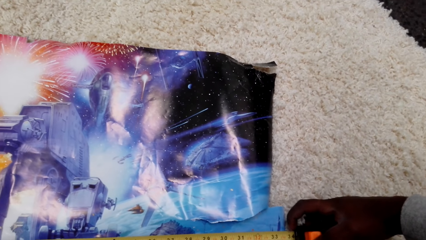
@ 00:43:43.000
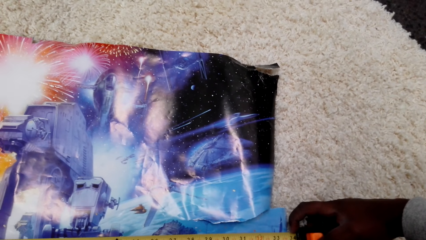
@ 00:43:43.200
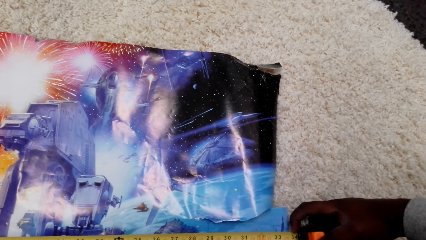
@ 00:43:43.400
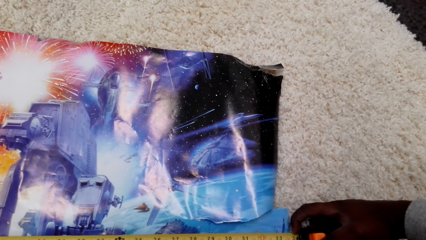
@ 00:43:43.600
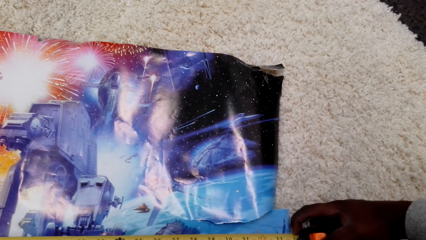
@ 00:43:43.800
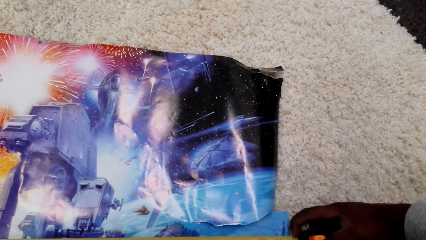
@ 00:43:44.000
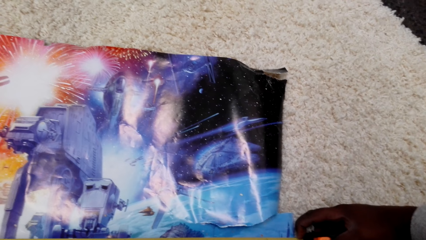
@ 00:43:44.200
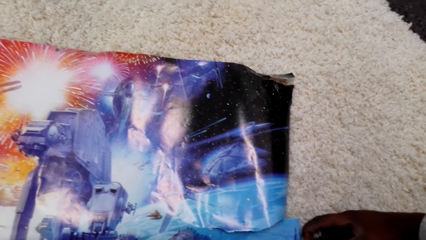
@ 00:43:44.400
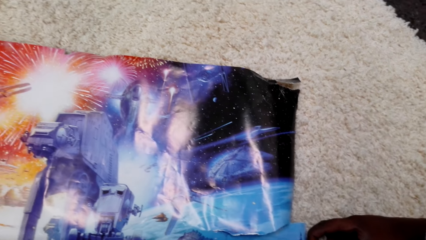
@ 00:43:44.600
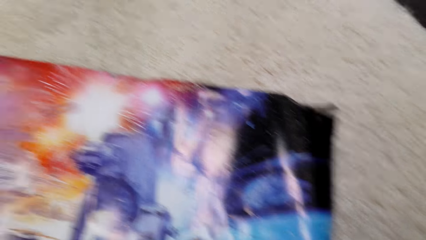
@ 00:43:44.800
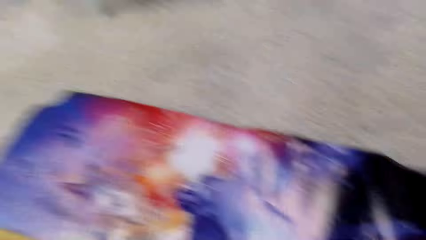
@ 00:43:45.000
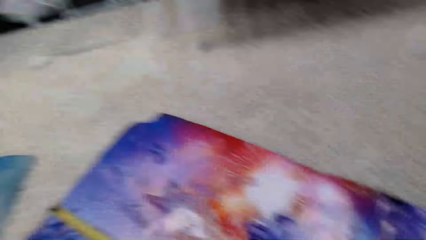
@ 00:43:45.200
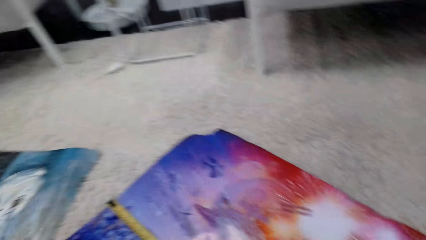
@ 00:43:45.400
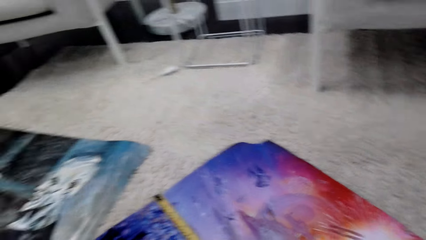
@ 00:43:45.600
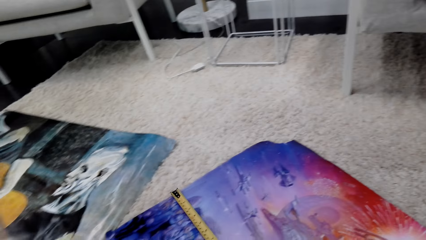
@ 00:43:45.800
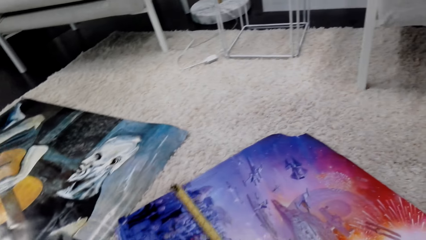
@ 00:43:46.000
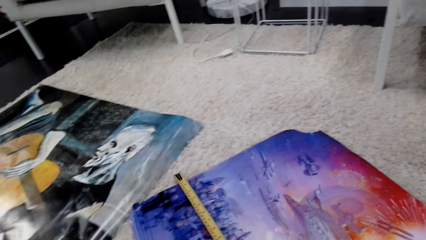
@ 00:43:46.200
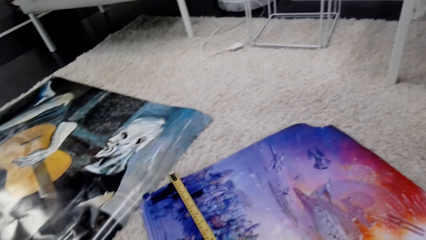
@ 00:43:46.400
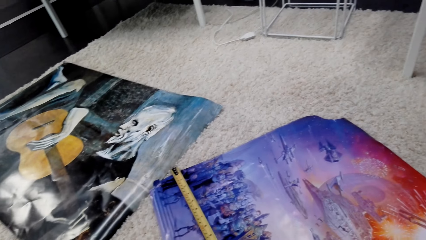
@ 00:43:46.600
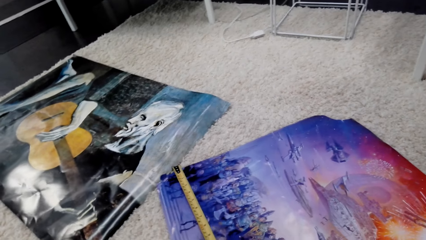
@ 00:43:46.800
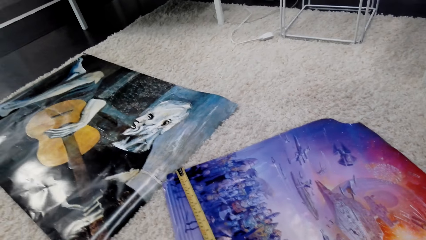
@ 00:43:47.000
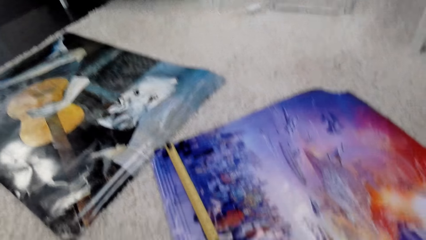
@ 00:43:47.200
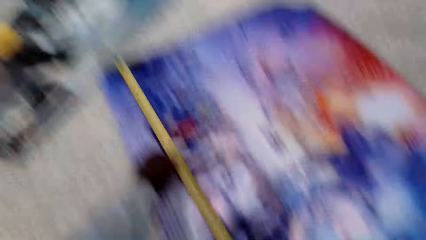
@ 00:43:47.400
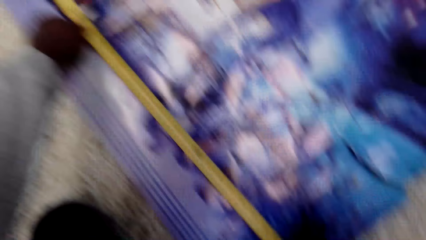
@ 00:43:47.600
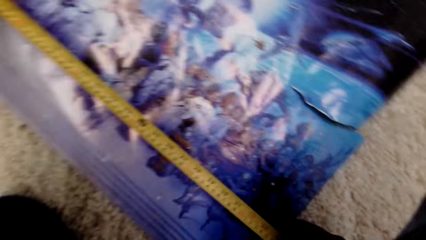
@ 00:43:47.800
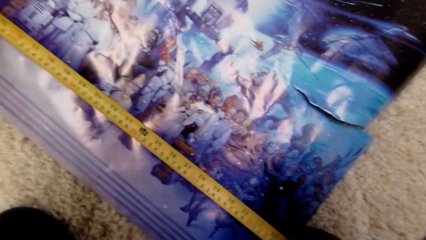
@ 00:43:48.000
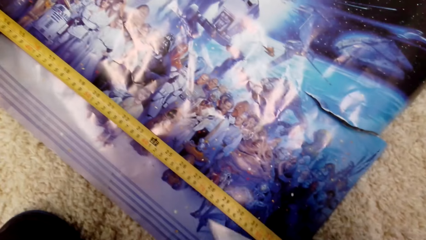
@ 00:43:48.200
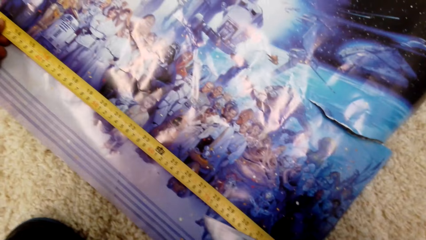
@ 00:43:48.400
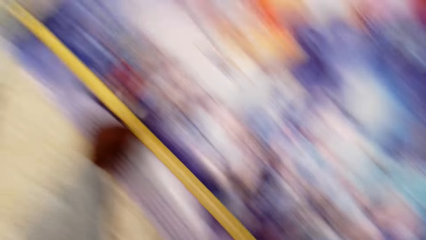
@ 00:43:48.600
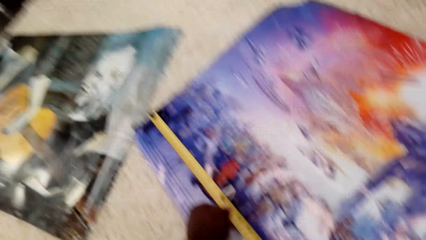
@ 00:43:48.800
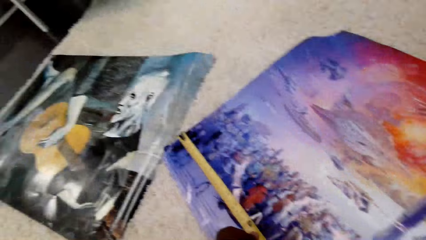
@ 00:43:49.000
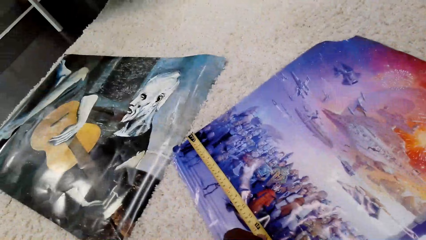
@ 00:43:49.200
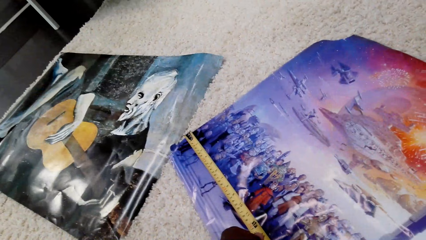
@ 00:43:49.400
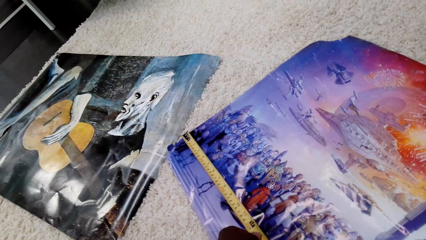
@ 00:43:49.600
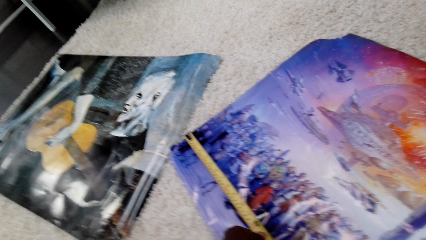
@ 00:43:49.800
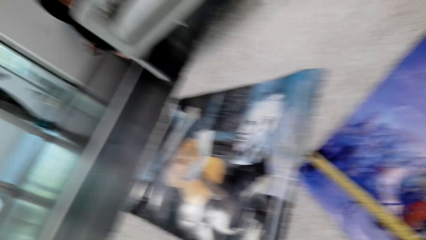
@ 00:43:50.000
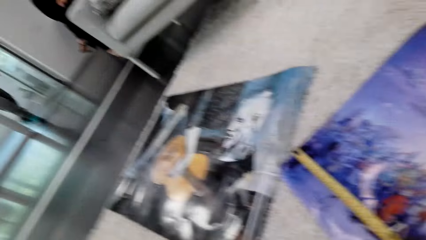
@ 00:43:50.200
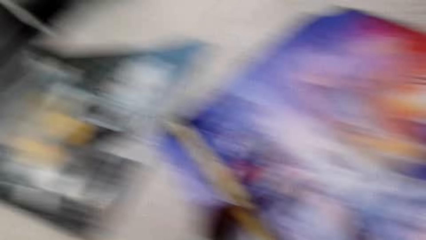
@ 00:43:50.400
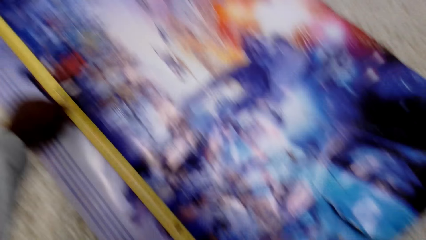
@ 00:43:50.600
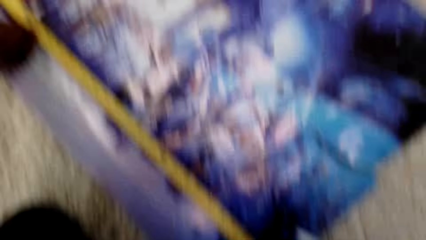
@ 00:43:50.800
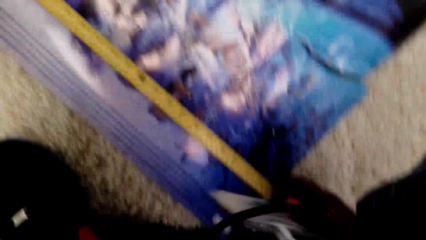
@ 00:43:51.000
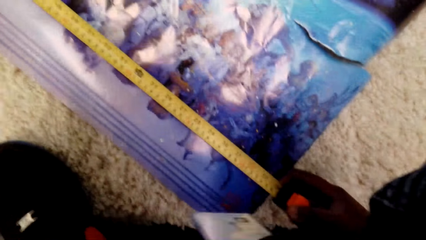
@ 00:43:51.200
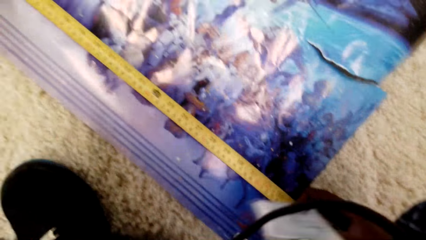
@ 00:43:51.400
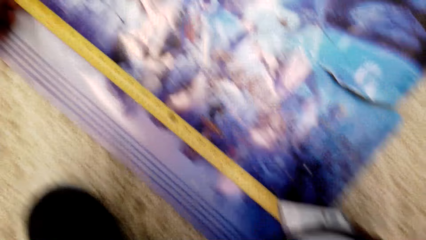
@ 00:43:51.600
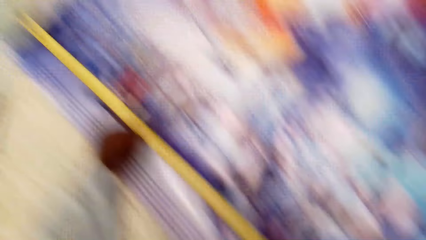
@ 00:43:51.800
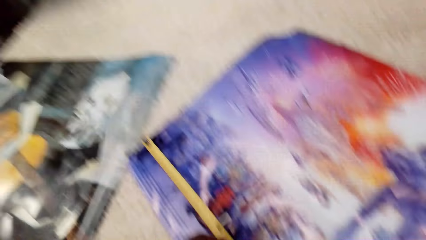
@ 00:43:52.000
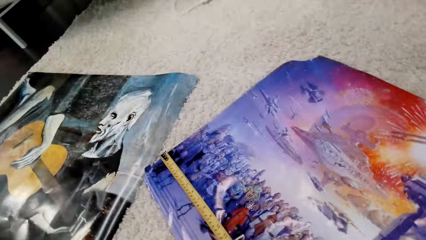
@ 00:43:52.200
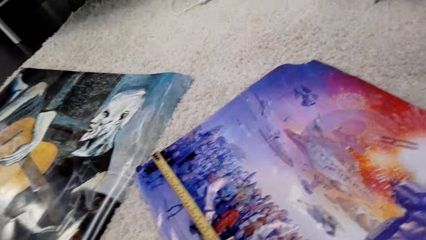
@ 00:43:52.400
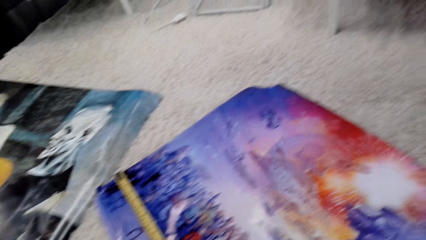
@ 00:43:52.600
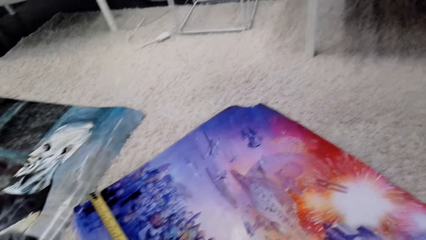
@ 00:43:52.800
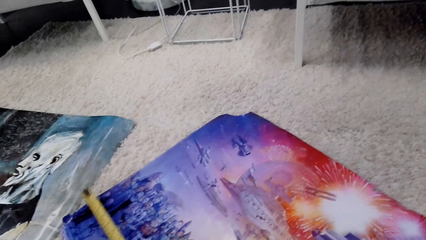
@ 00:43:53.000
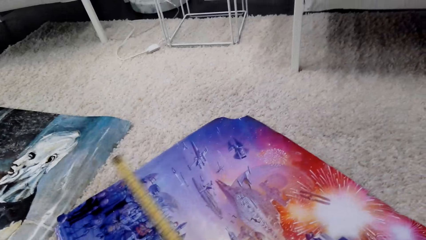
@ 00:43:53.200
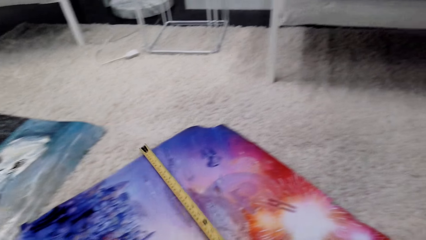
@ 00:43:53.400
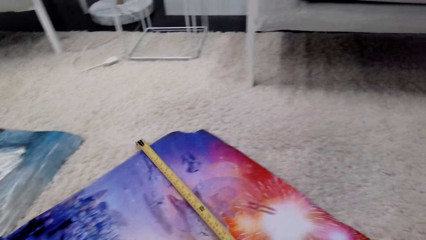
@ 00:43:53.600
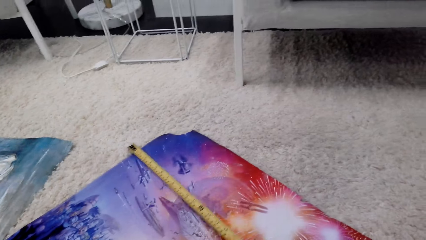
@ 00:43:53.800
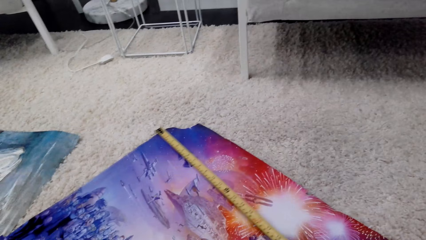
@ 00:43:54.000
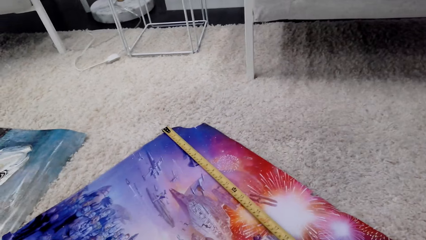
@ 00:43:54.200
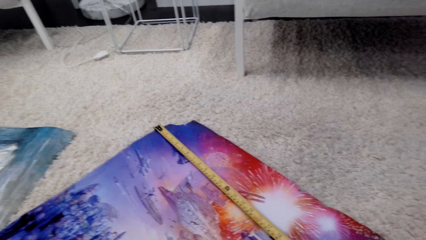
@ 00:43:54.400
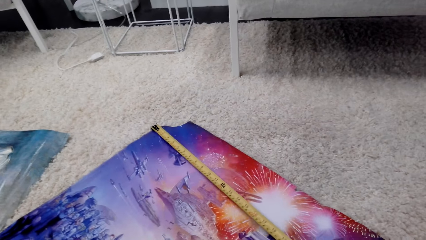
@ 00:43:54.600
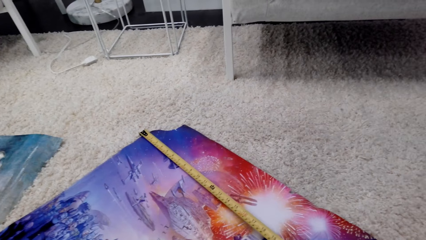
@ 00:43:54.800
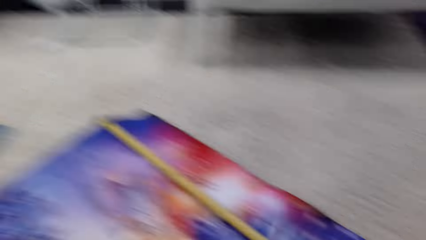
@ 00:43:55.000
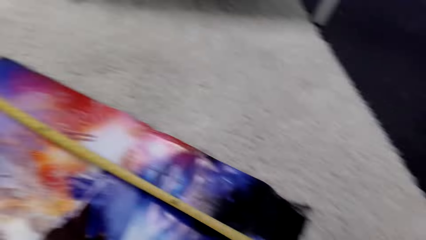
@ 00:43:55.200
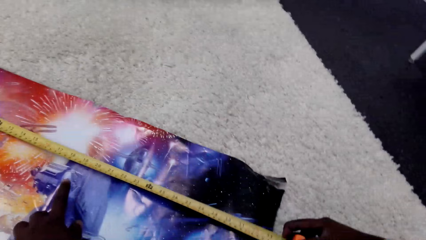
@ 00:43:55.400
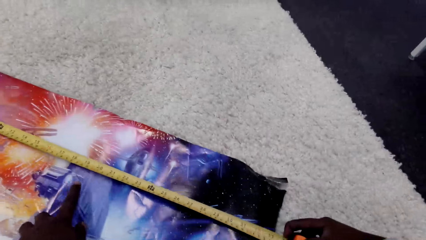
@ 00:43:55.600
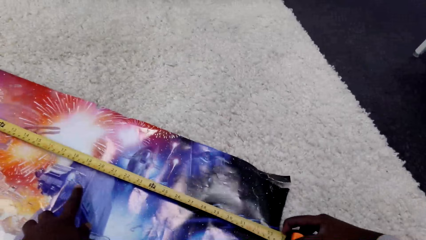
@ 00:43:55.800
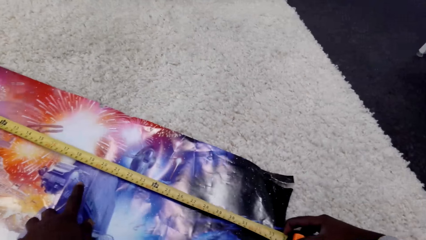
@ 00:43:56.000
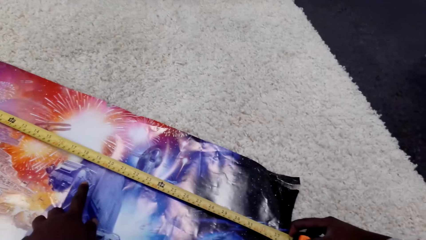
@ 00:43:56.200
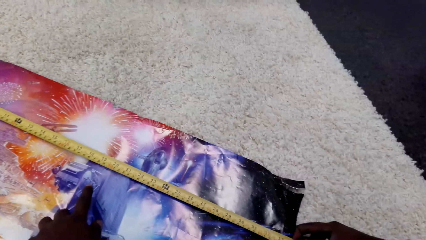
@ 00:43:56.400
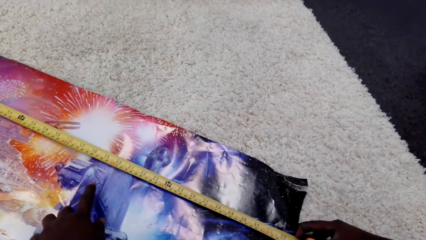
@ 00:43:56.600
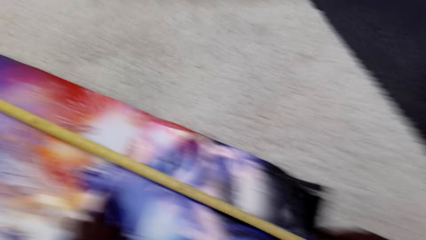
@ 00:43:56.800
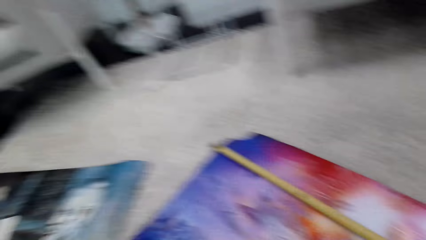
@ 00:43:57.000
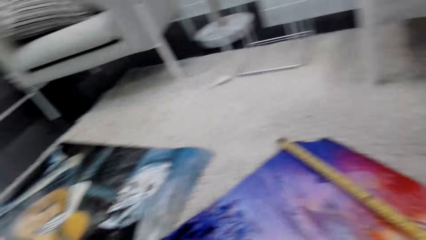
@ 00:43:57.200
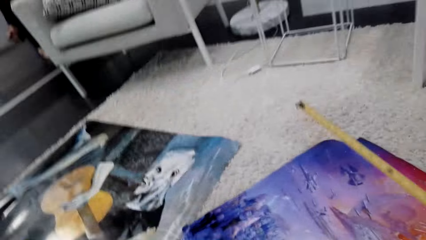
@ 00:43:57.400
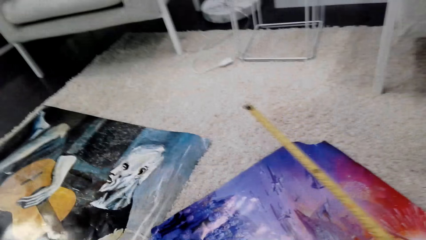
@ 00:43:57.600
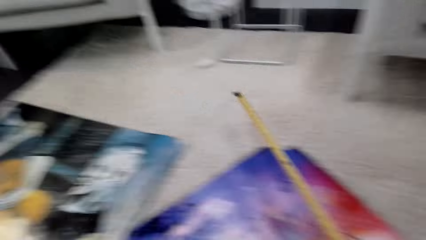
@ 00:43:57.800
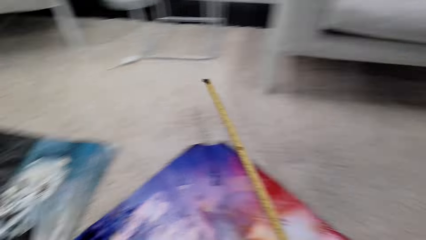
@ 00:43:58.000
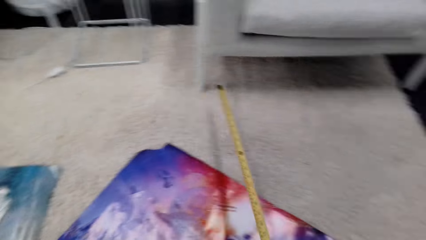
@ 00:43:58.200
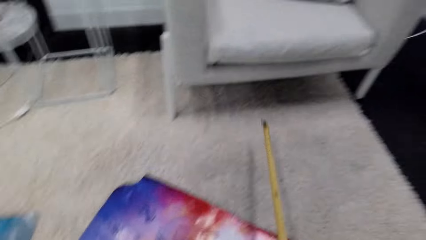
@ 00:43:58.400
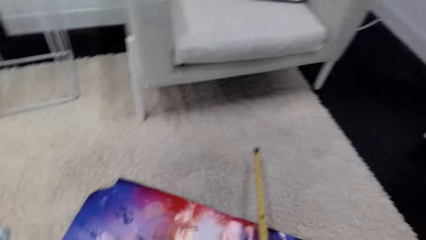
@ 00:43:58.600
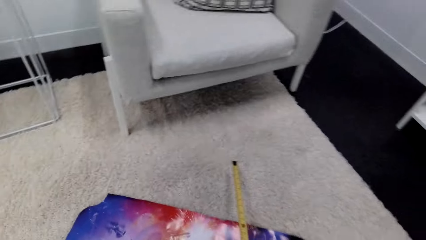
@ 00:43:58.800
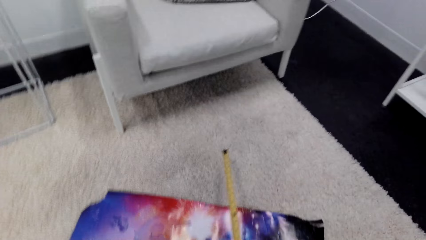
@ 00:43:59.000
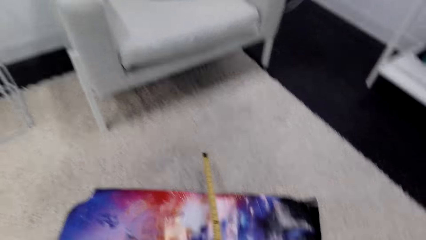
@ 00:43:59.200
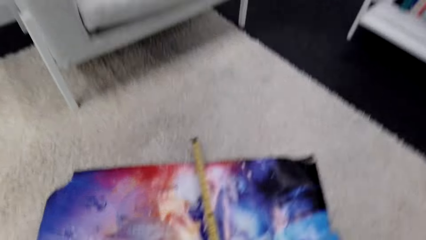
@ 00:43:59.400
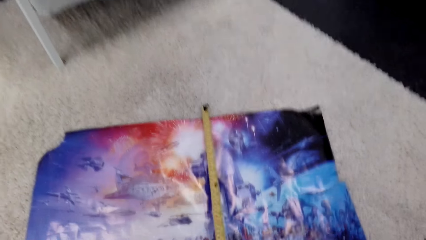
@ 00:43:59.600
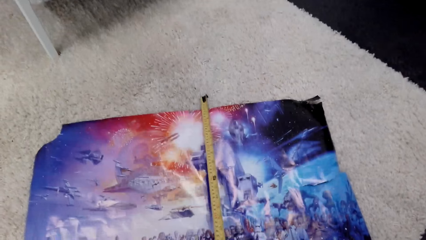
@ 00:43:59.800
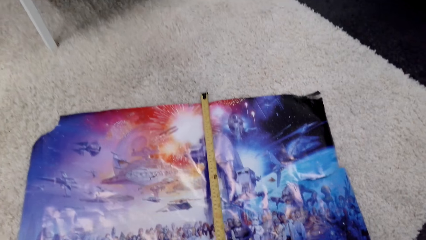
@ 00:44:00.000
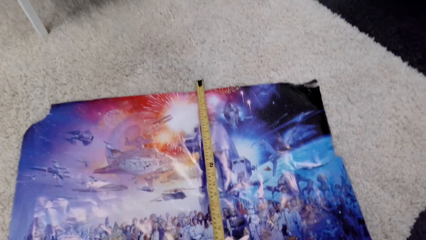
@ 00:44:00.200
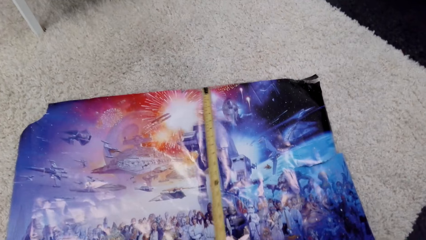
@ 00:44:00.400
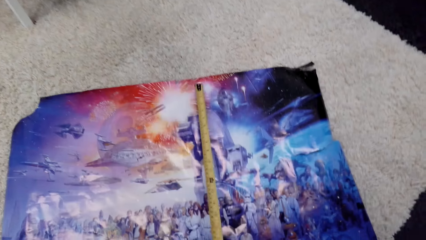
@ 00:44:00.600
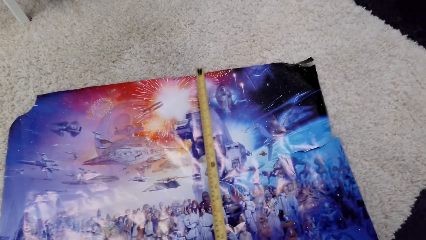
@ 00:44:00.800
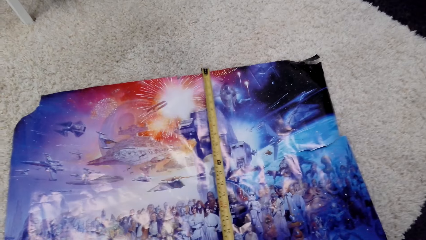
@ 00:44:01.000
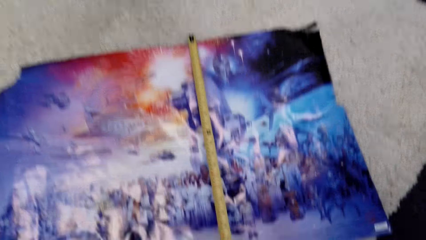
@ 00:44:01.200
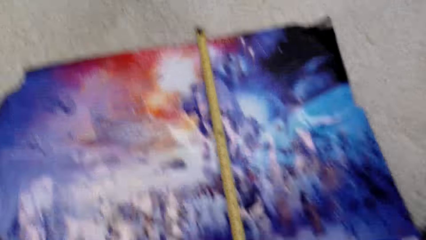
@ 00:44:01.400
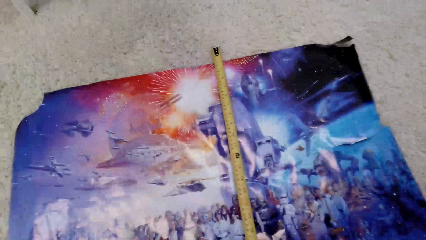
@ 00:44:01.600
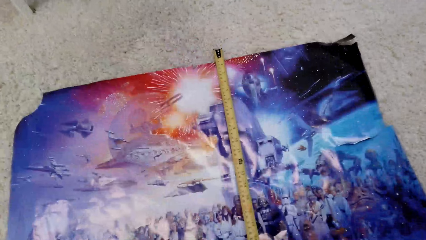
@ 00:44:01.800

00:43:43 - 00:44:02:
The camera wearer turns around. They measure a portrait with a tape measure. They turn around. They measure the portrait with the tape measure.
